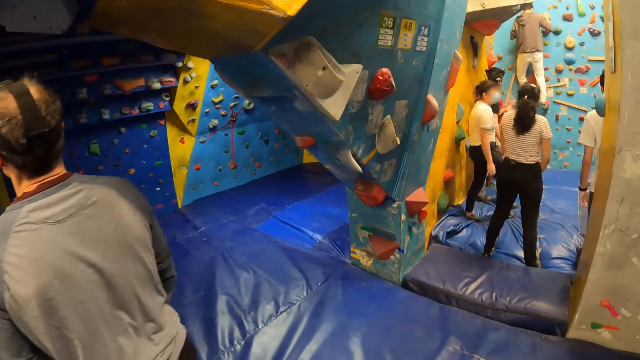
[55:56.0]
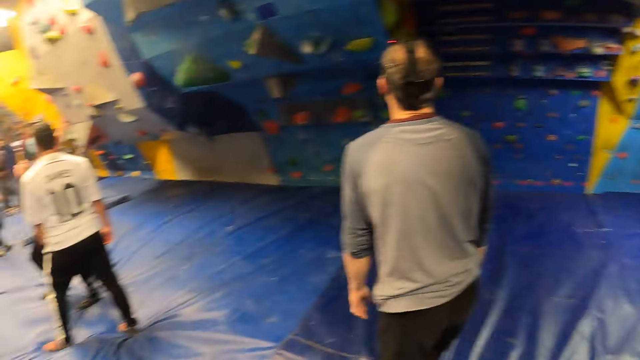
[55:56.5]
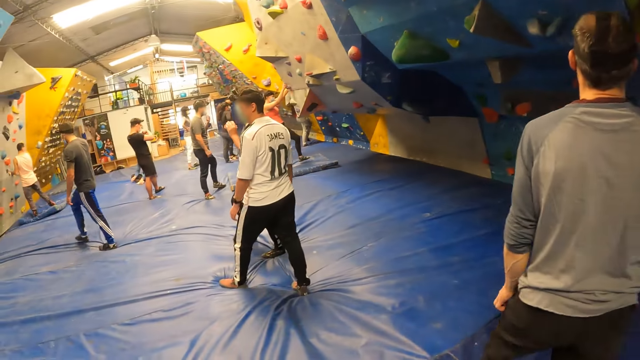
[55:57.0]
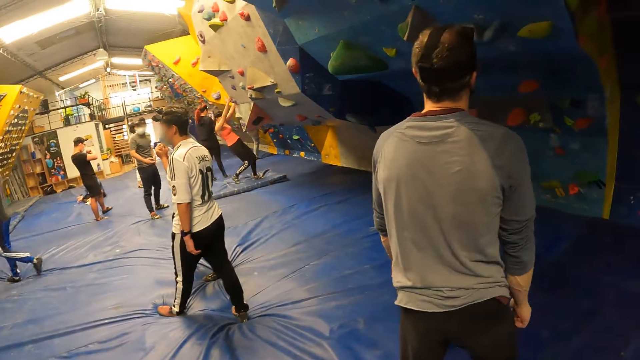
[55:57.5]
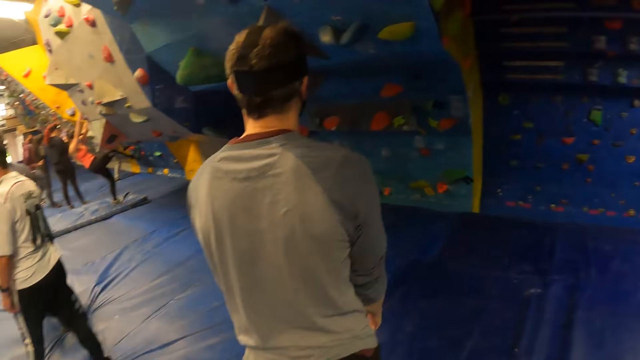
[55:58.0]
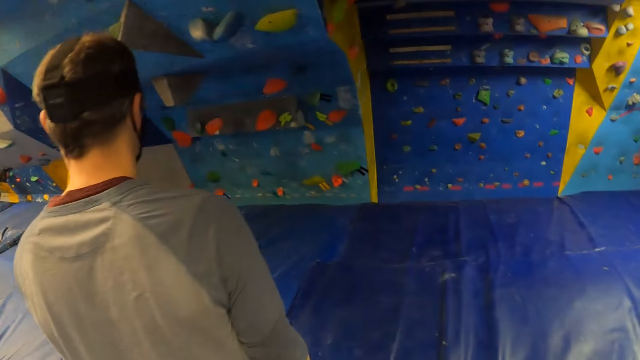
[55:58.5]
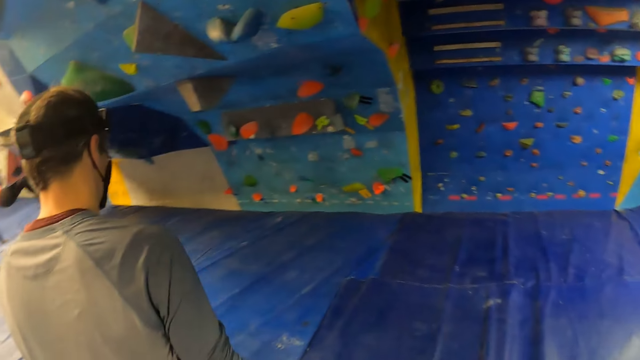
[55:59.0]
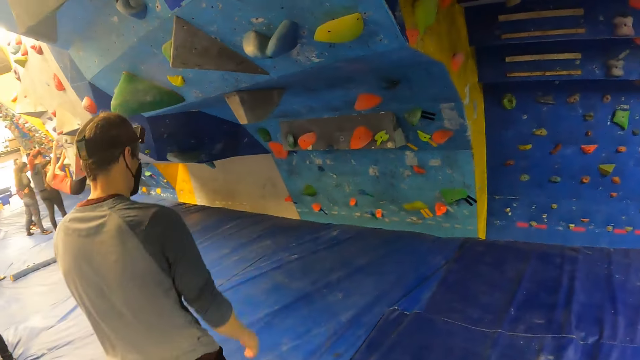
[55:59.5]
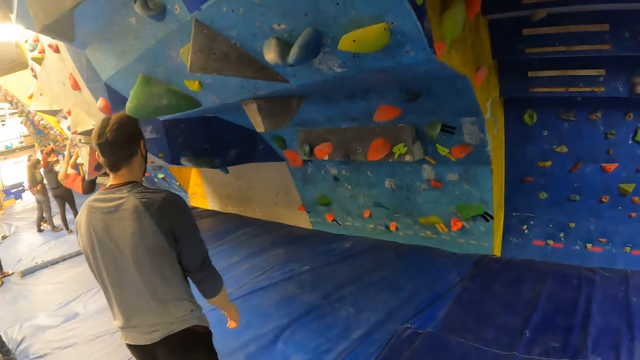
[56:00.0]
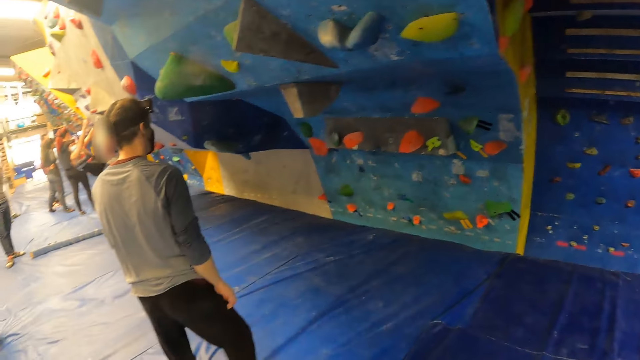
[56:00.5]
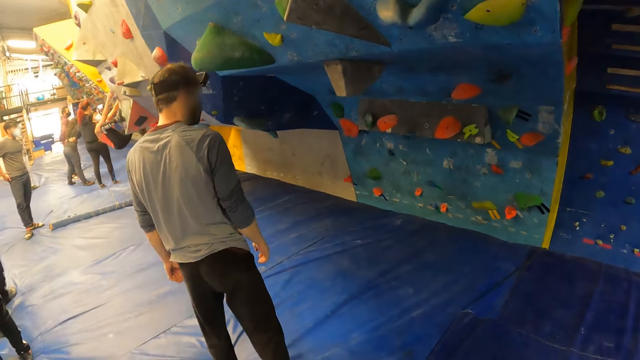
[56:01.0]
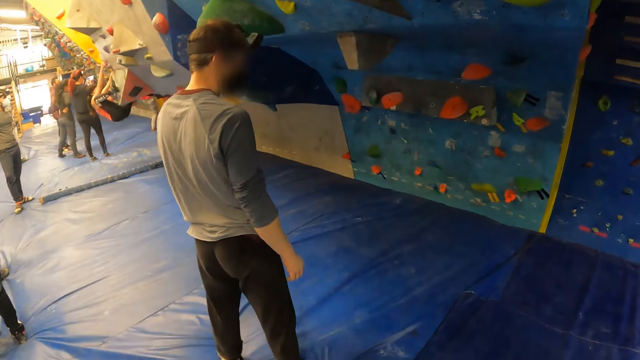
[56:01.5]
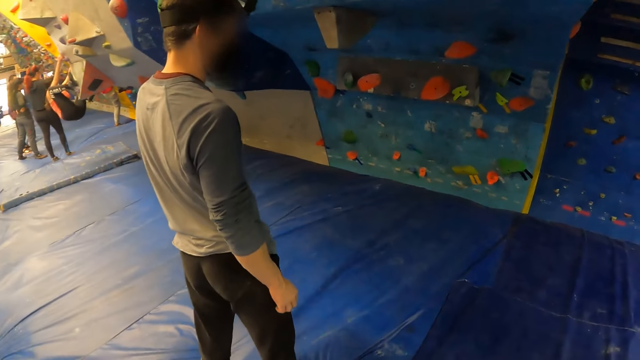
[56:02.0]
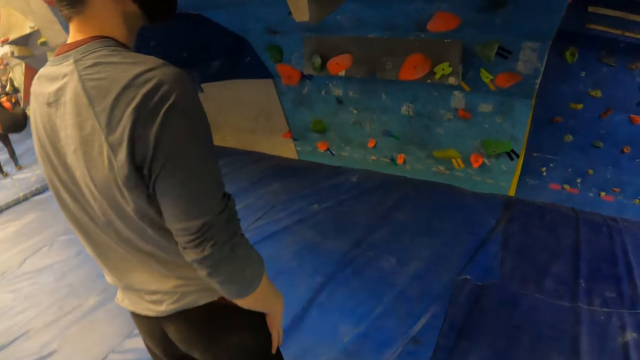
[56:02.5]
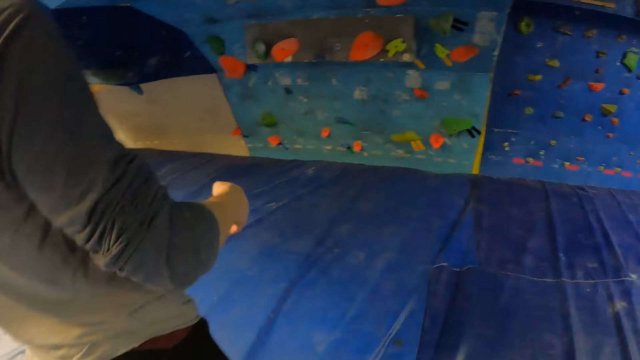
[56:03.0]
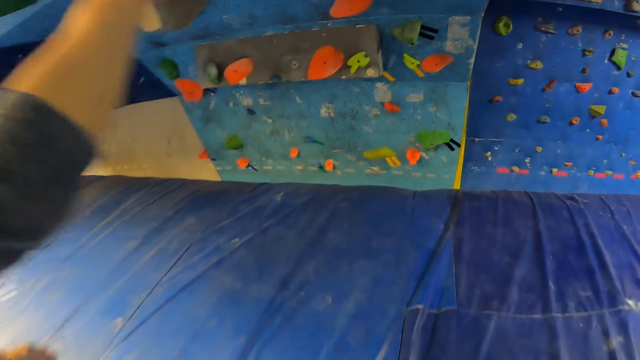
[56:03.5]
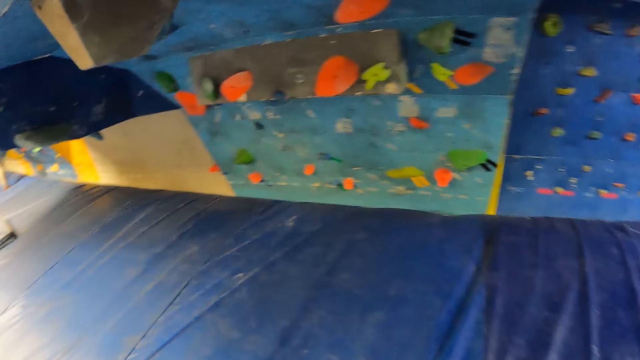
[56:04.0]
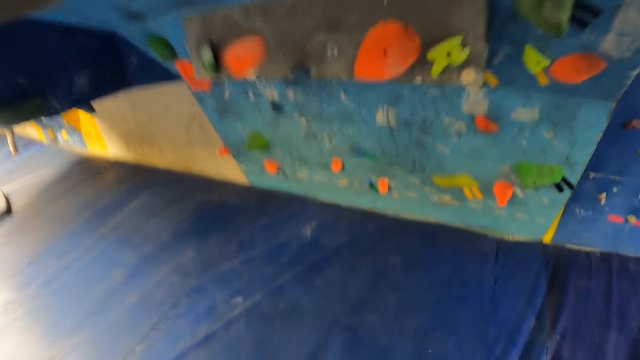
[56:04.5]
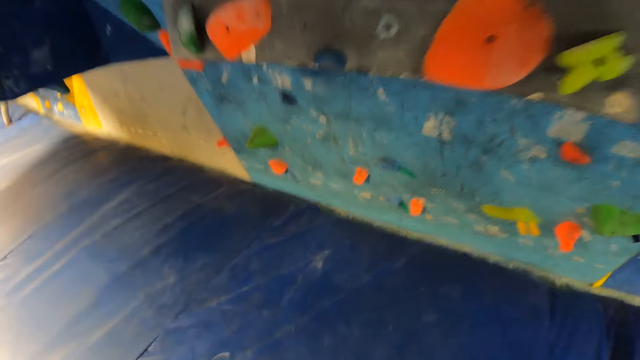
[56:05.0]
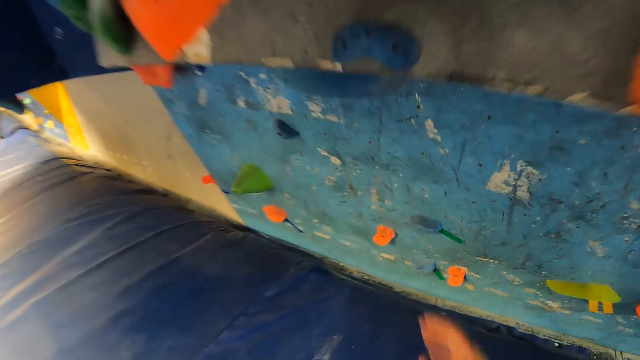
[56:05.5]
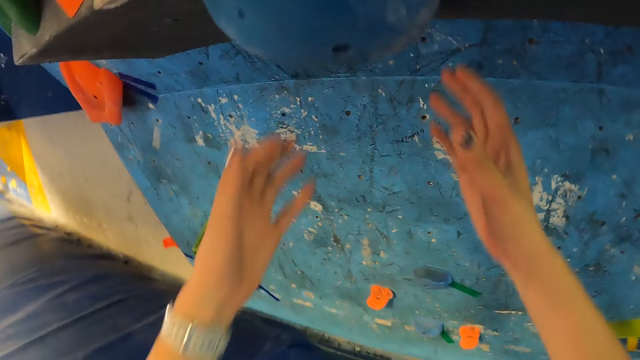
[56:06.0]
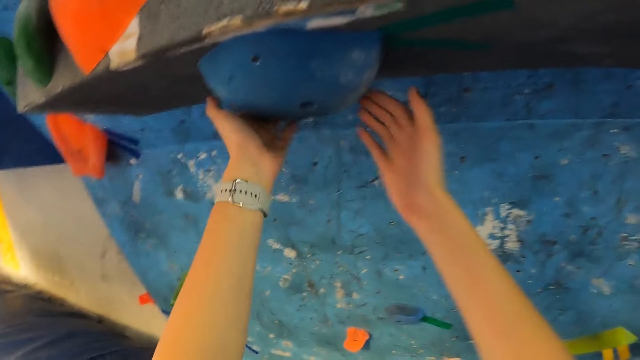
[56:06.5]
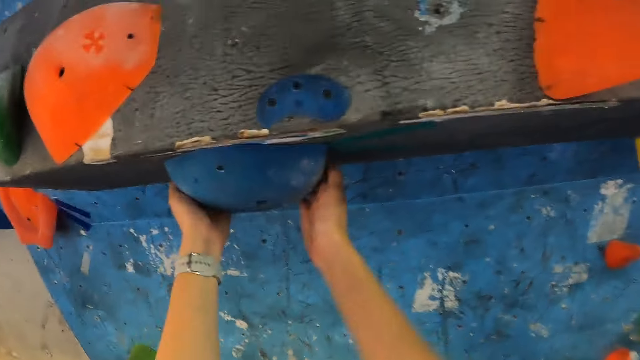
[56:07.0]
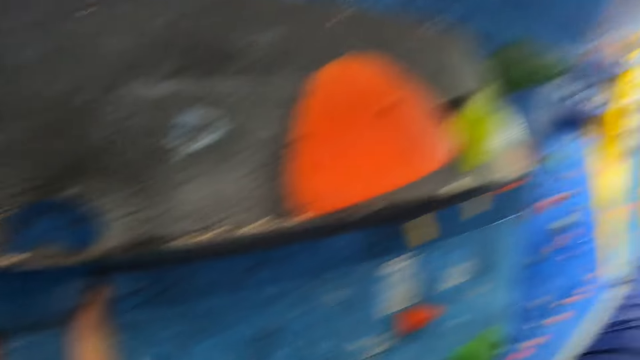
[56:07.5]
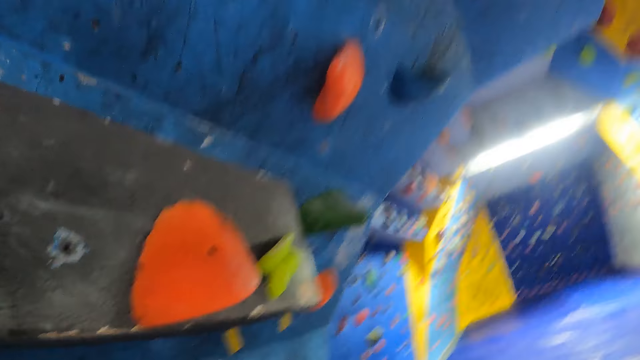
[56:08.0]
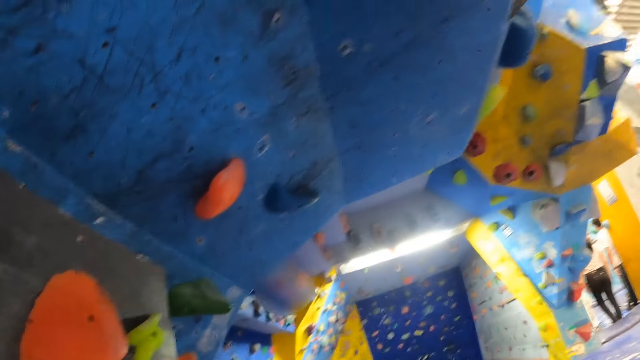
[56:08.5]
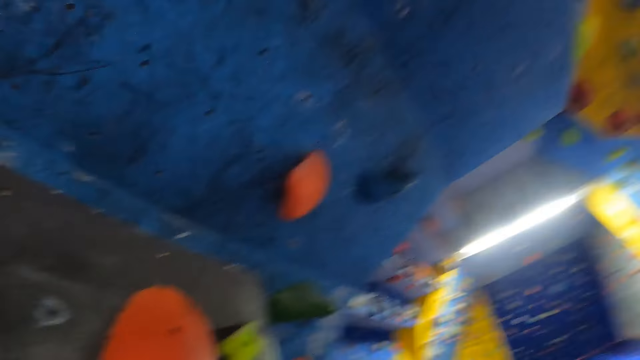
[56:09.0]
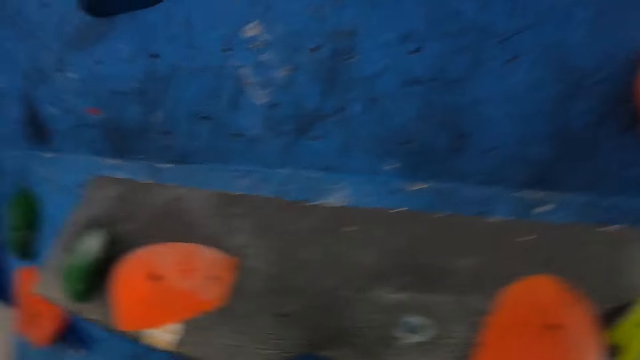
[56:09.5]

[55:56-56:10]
A man stretches his hand. The camera wearer looks at the rock climber and moves closer to the rock climber. They stretch both hands. They climb the wall. They hold the rock climber. They look up.

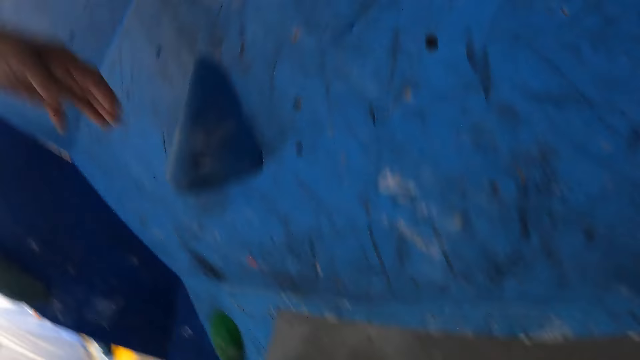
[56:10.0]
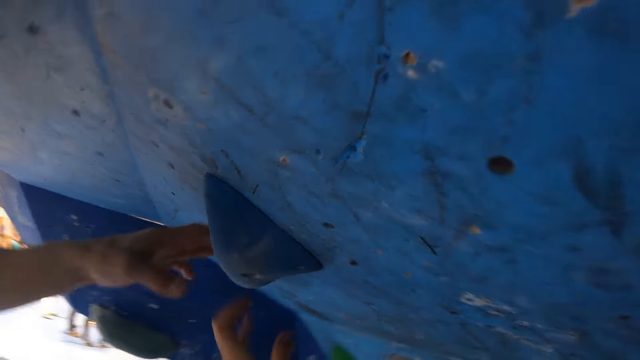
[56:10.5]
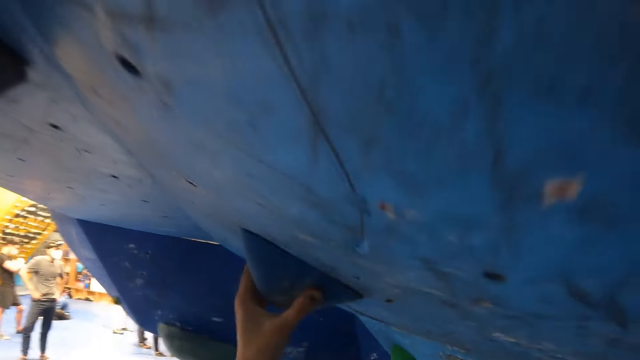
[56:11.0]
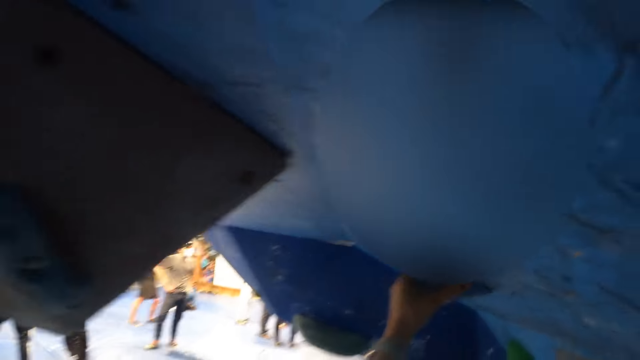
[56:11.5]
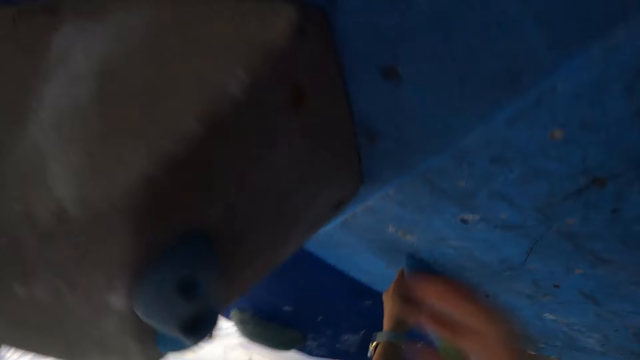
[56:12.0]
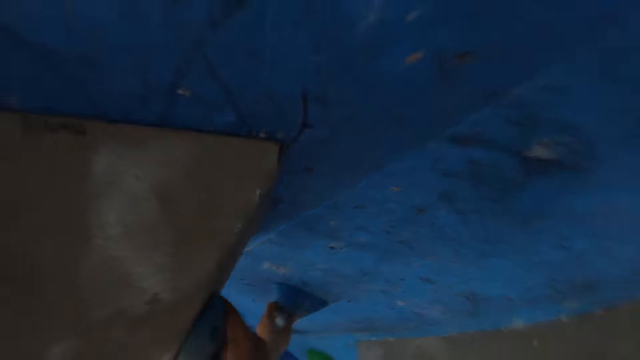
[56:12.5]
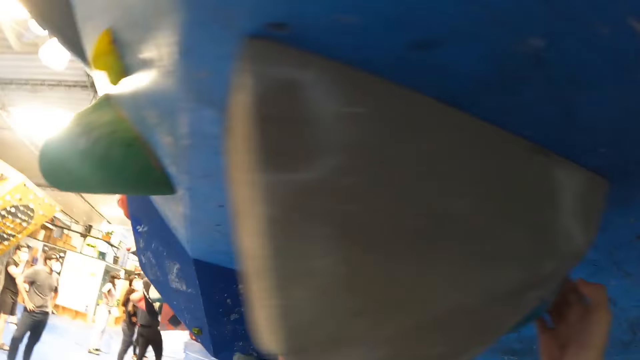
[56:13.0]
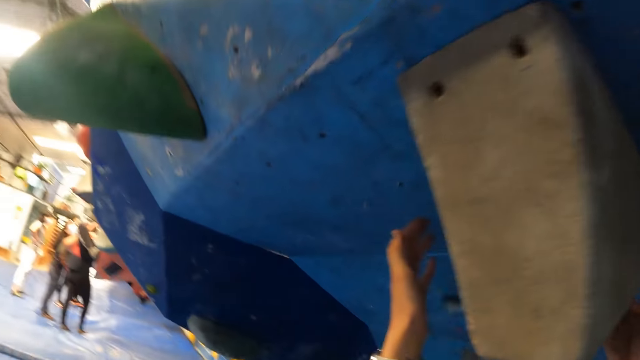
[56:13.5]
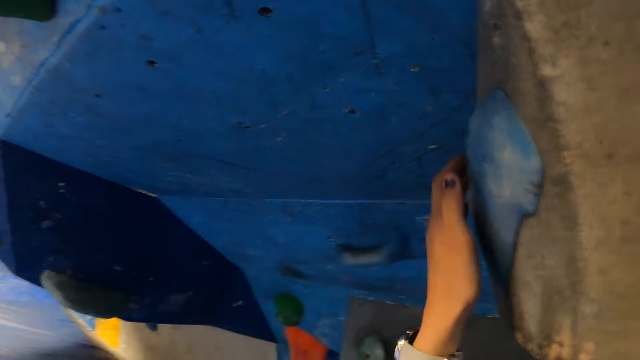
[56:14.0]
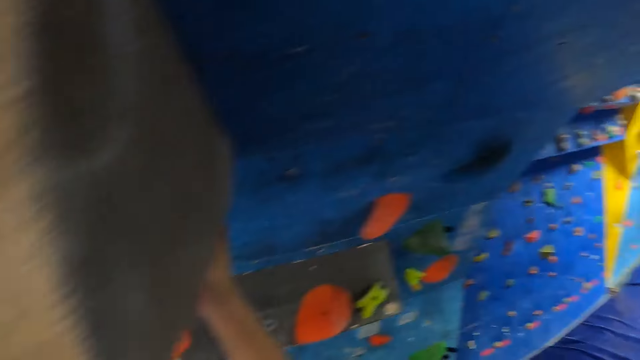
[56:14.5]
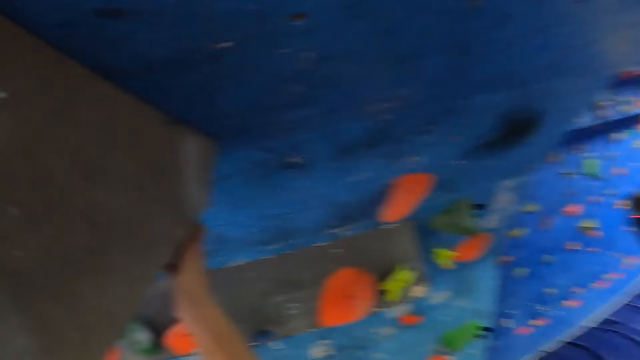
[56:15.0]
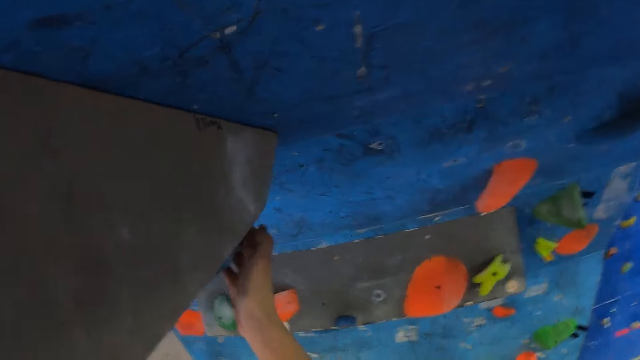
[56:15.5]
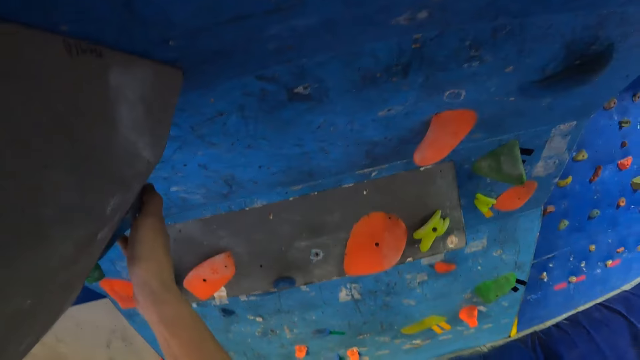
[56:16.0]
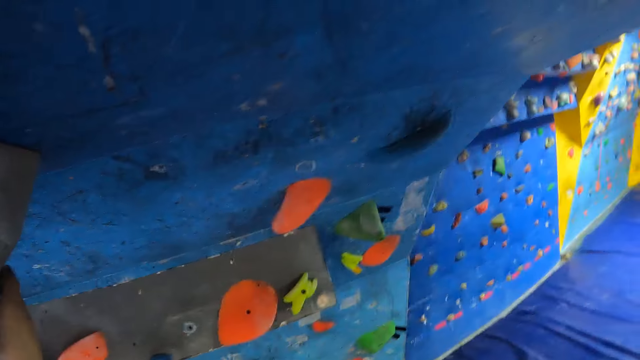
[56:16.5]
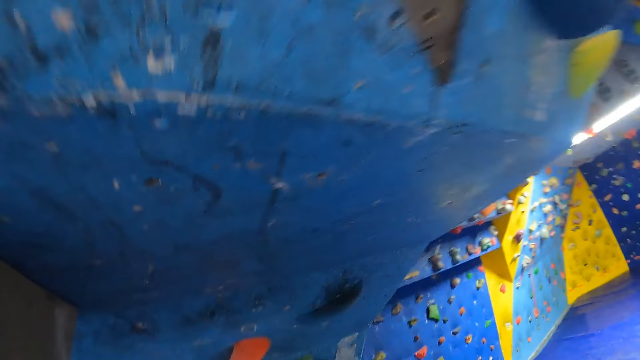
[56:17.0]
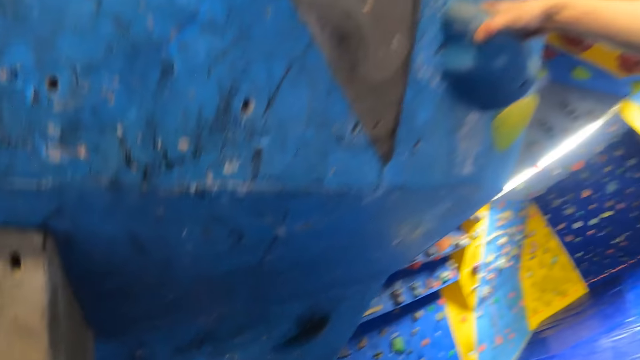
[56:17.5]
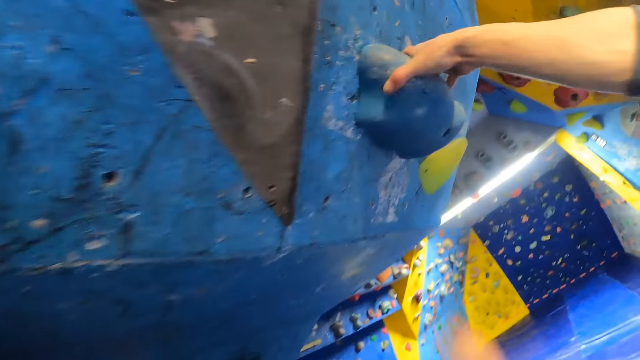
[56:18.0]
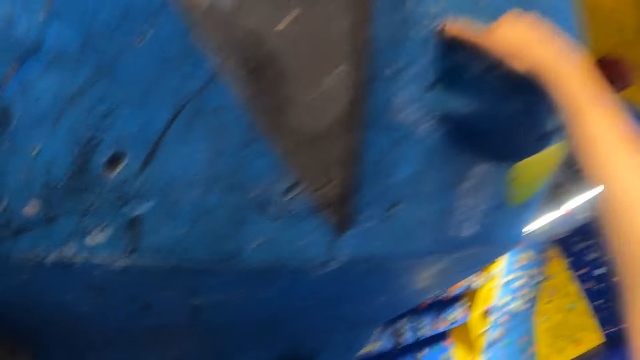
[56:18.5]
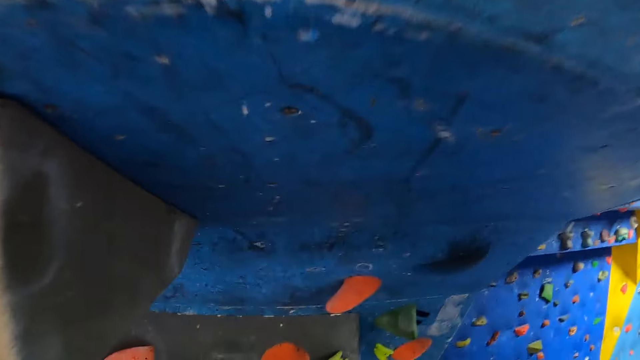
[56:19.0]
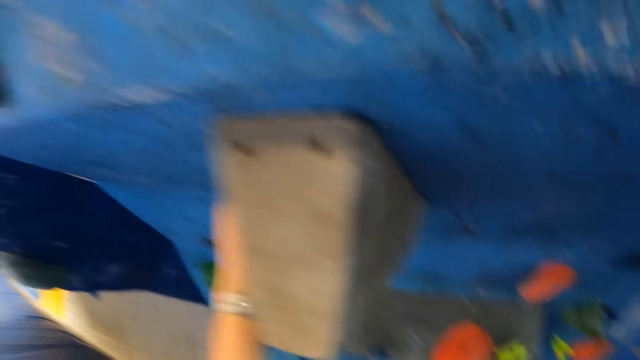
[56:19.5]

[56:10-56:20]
The man touches the rock climber. The camera wearer climbs the rock climber. The man touches the rock climber. The camera wearer climbs the rock climber.
